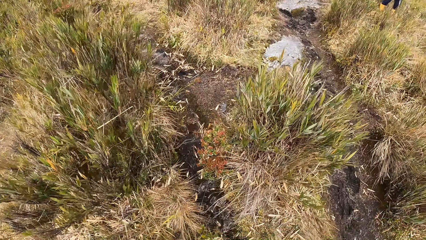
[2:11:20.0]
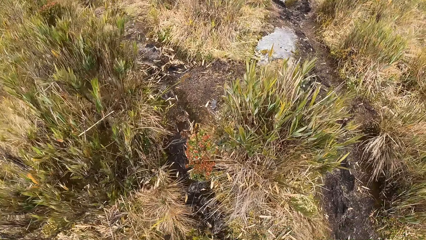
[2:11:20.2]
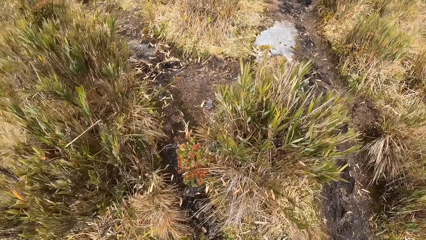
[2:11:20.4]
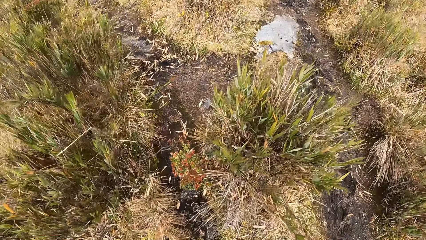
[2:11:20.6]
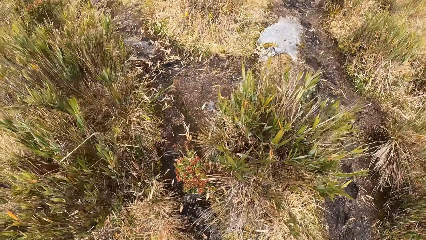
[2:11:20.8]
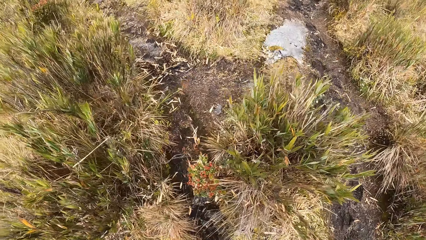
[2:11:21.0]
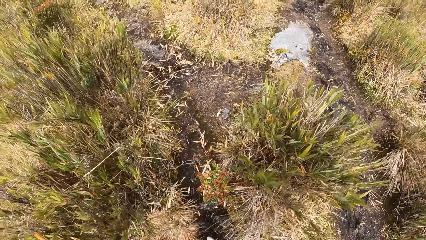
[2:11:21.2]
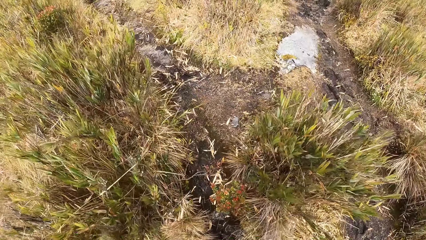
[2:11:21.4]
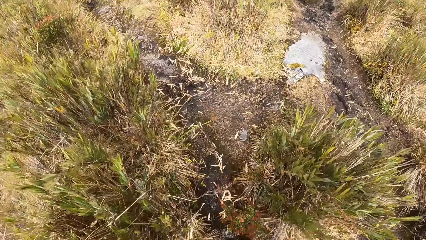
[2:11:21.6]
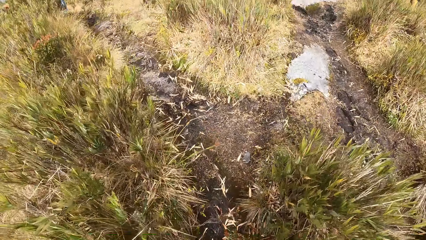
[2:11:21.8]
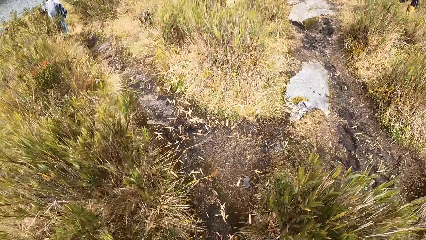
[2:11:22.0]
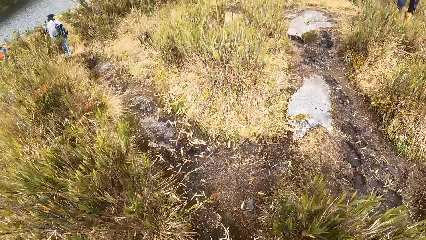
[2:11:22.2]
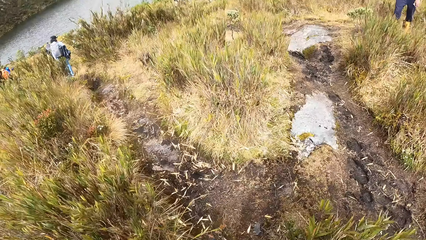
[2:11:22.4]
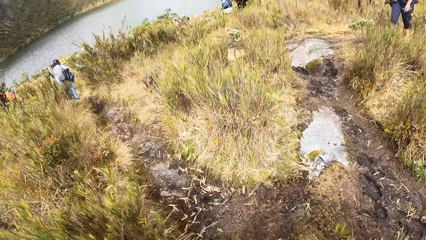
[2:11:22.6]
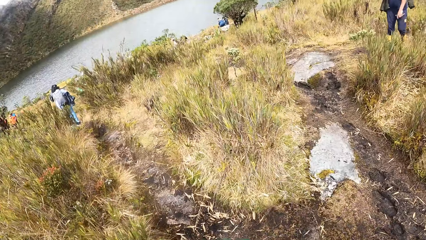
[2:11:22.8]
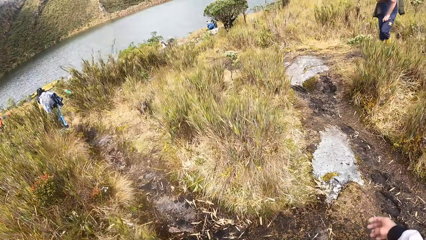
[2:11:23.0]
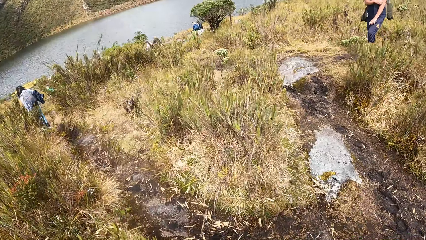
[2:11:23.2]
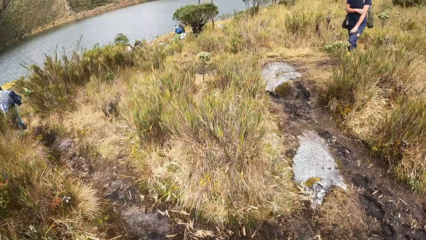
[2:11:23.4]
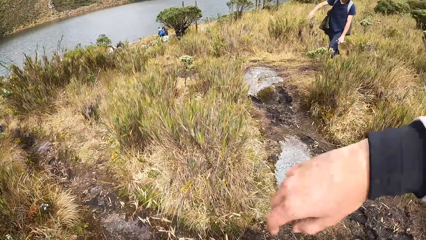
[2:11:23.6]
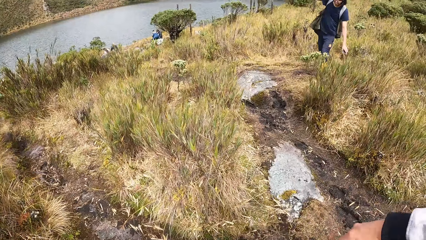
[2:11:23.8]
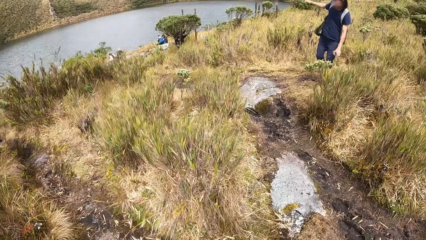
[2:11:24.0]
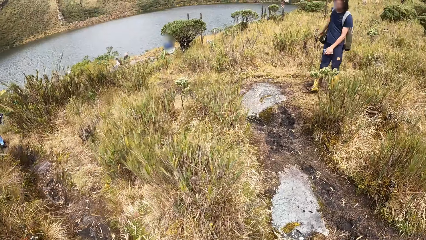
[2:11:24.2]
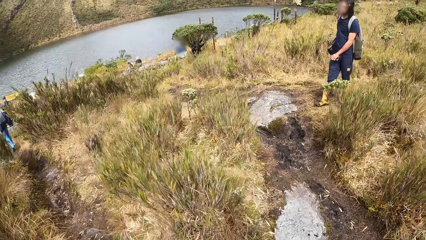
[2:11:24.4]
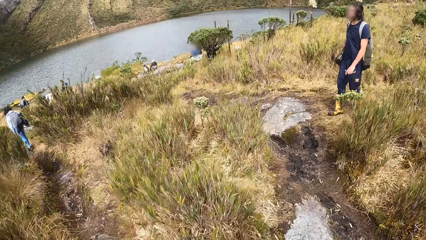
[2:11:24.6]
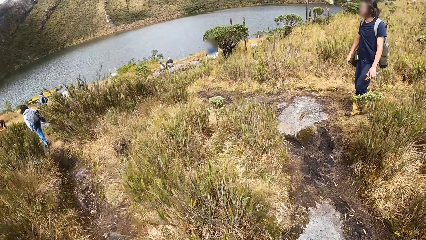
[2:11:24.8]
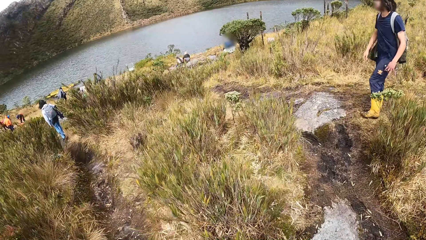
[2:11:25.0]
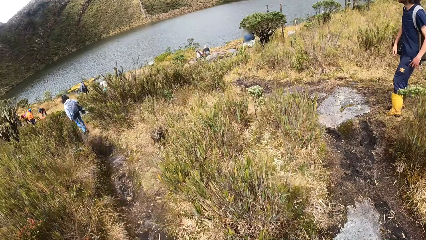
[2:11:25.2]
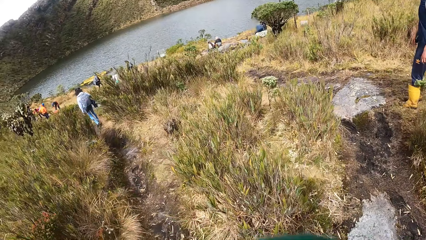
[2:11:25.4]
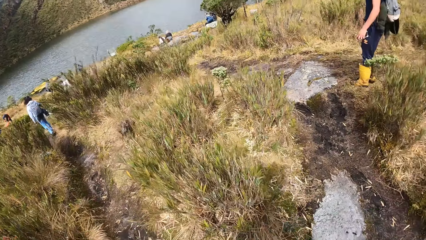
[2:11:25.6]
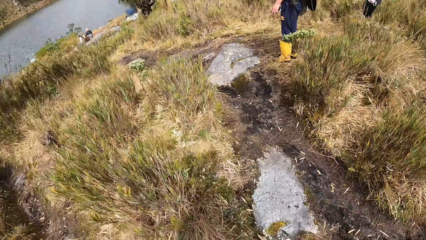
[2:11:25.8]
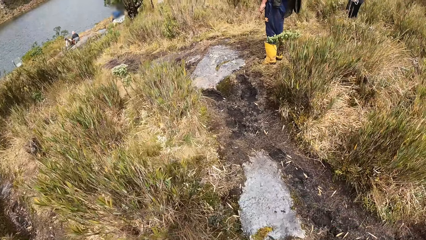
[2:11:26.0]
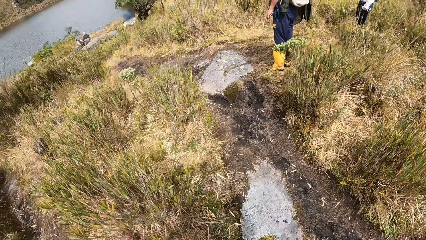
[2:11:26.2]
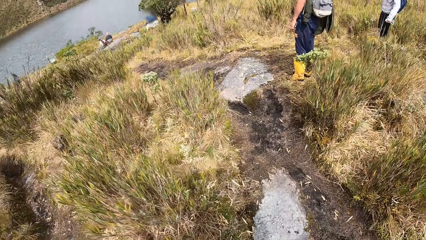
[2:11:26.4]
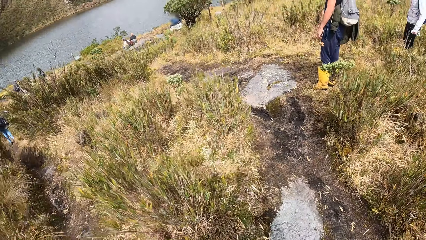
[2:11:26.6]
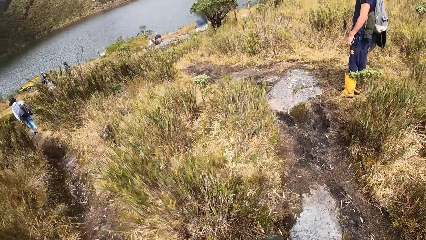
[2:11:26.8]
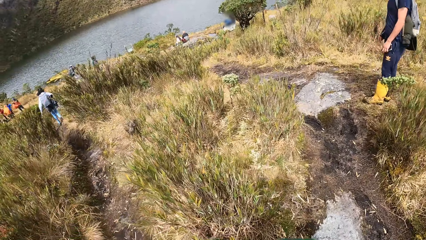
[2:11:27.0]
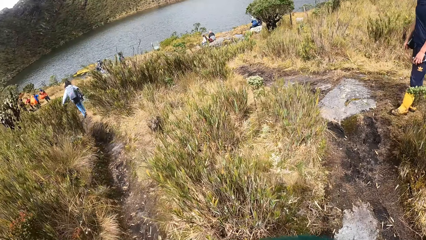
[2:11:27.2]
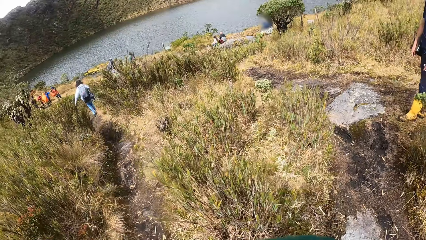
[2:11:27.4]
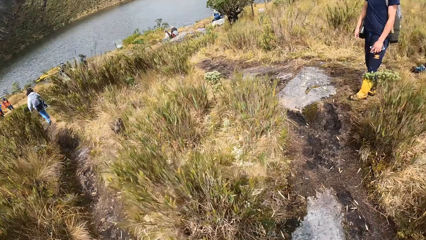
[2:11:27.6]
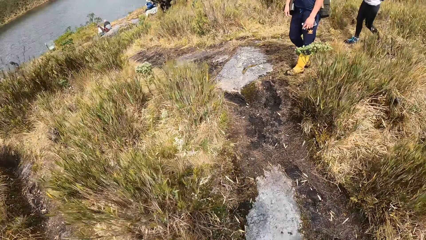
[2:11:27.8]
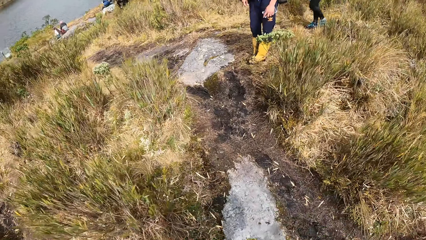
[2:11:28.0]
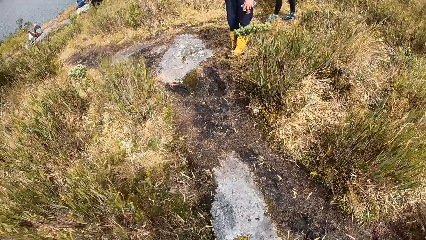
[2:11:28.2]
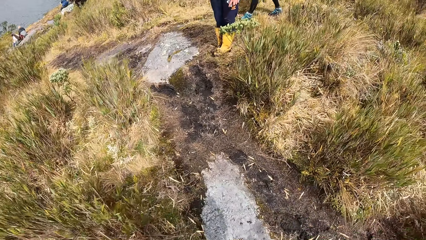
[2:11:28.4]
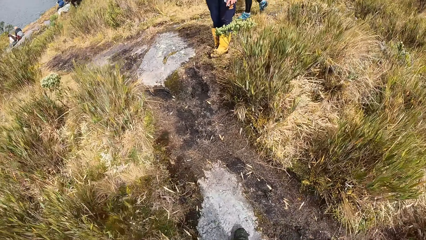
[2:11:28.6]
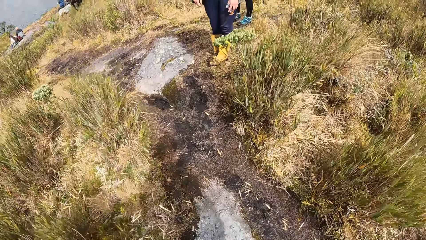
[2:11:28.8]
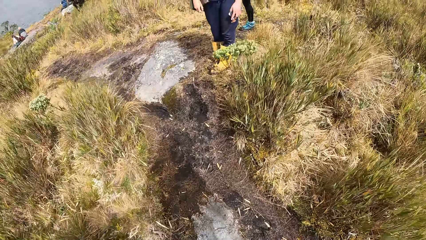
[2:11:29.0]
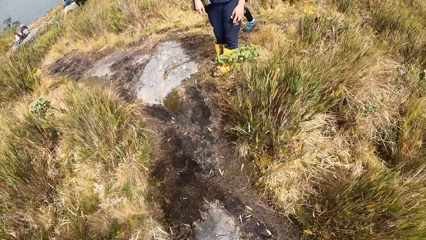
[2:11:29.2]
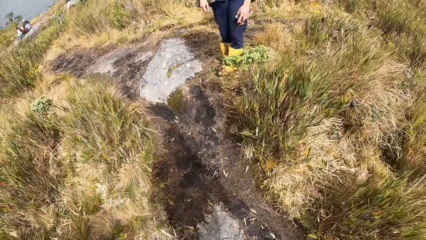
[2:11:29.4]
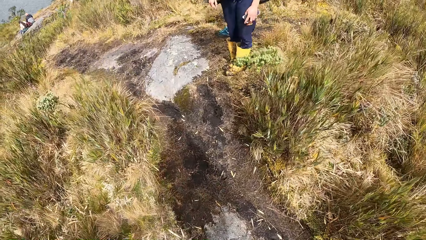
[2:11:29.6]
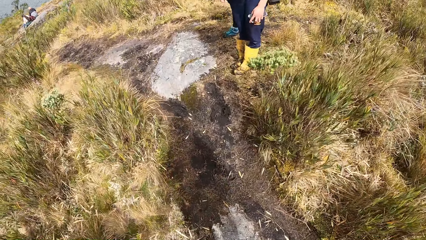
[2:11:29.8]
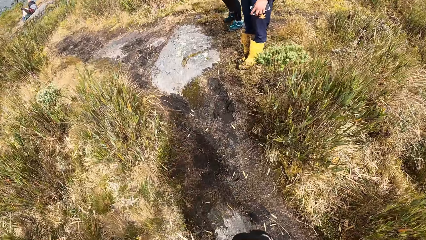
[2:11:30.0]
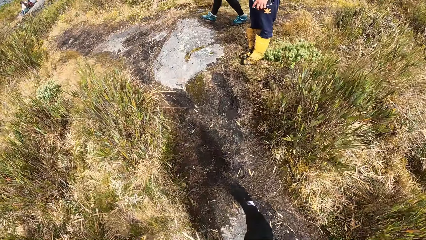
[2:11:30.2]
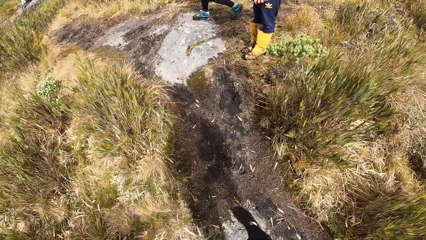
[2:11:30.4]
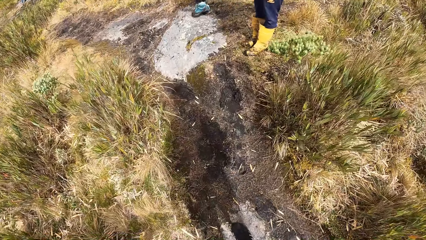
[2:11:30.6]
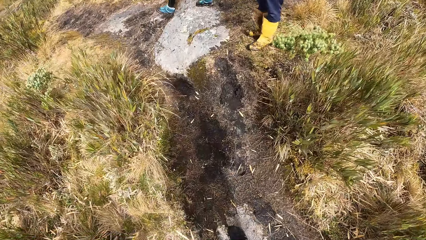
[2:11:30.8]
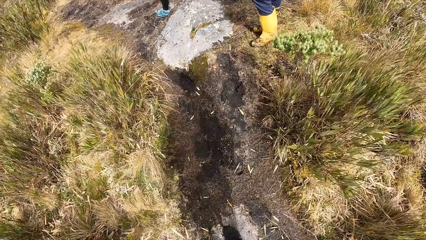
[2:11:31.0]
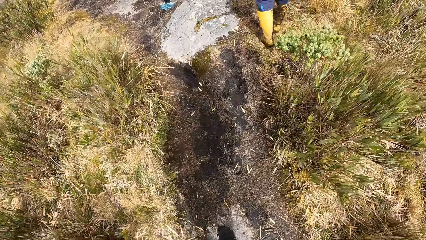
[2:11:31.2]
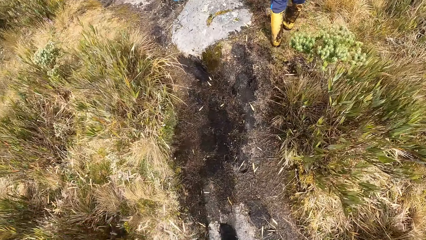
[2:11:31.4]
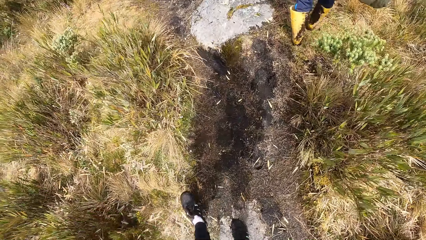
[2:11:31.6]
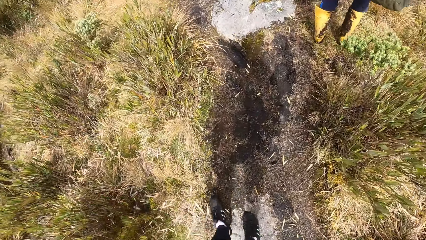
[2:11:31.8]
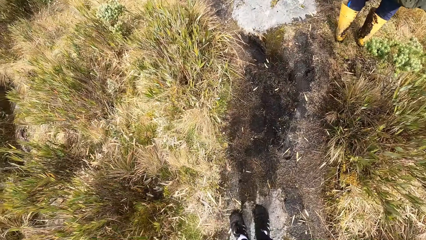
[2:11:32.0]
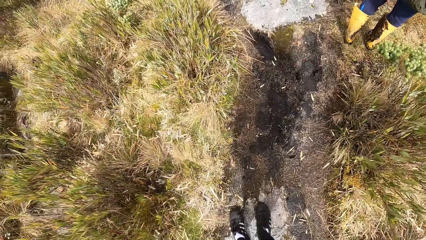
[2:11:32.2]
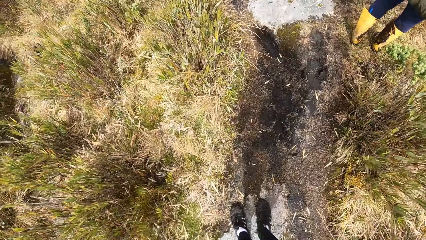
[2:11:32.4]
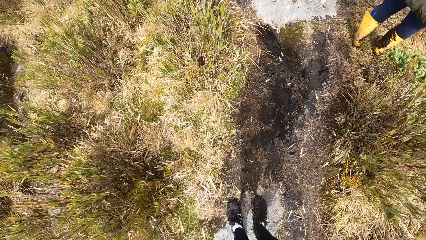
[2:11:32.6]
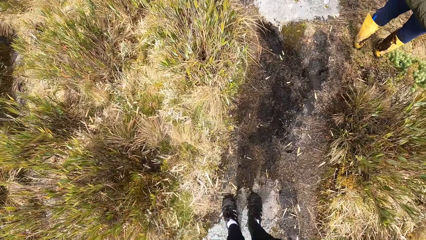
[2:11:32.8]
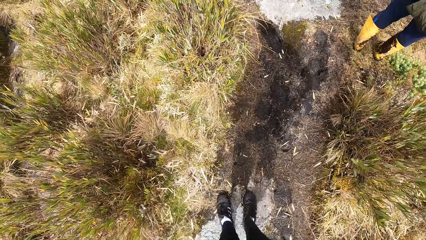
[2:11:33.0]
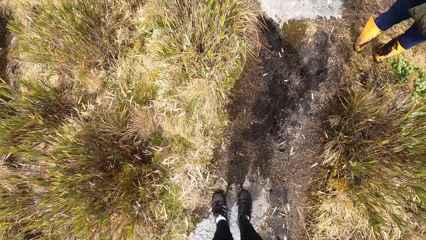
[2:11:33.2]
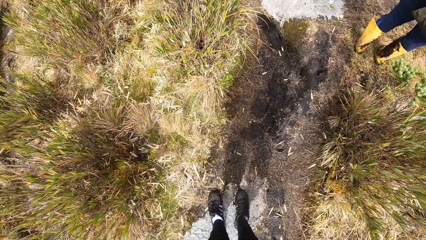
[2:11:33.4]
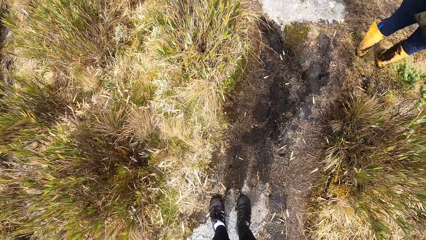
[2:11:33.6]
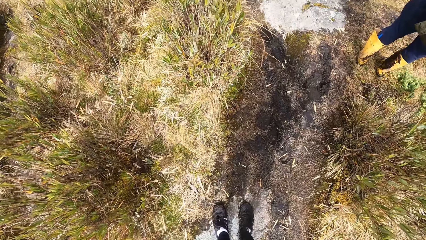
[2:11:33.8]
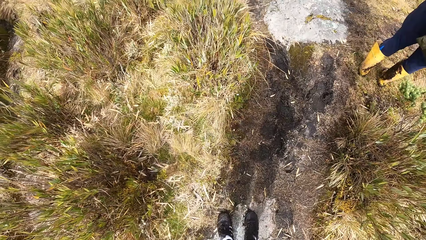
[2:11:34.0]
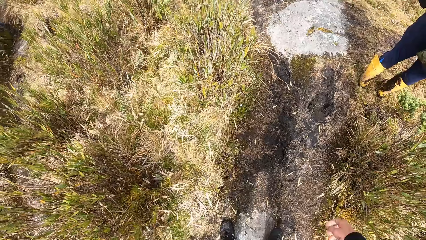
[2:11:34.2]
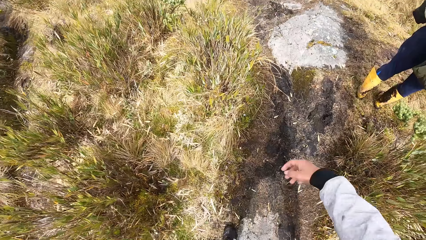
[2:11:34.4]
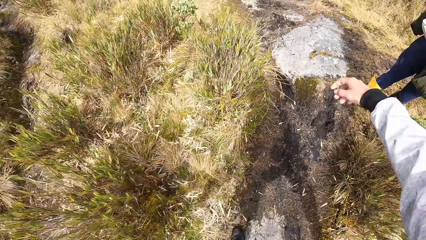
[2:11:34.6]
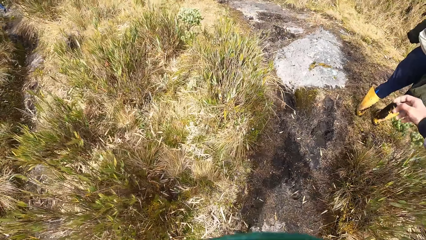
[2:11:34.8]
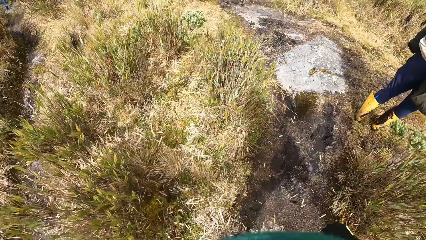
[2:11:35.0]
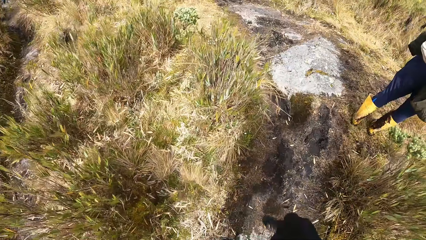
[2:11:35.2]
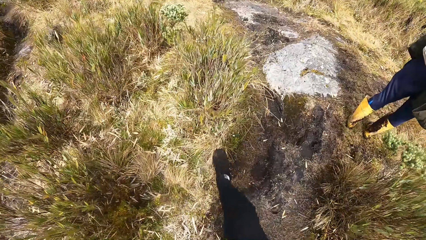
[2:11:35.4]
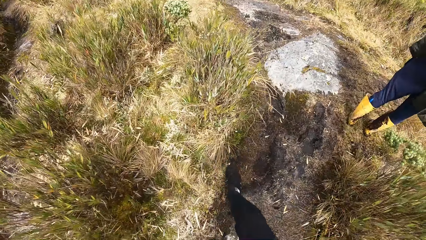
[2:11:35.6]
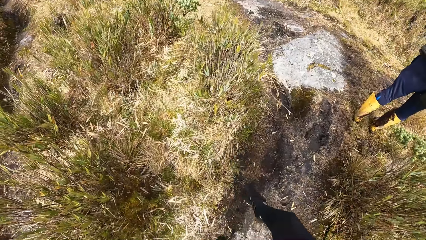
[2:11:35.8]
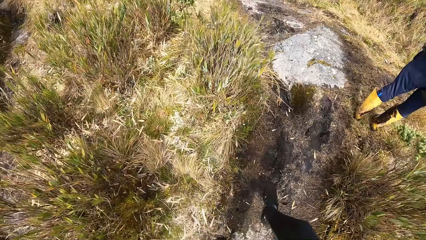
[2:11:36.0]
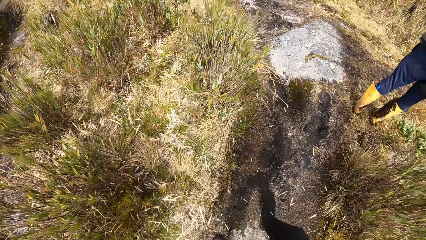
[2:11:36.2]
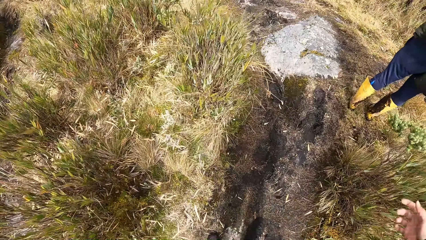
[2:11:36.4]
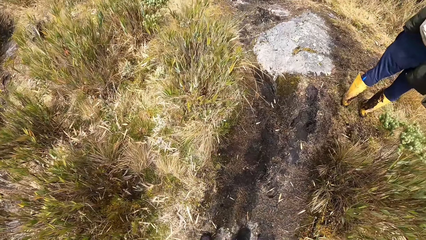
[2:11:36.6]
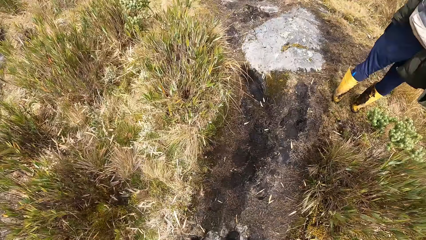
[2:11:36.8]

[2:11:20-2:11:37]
The camera wearer moves a hand. They look around the vegetation. They walk through the vegetation. They move a hand and a leg.
